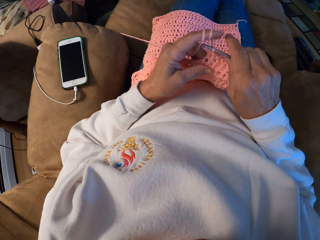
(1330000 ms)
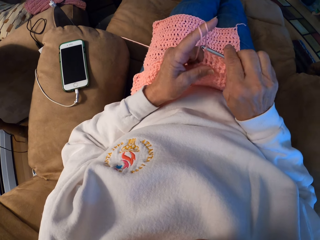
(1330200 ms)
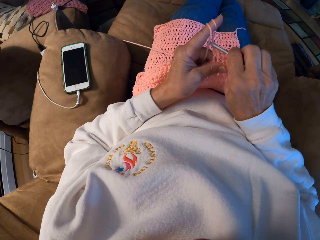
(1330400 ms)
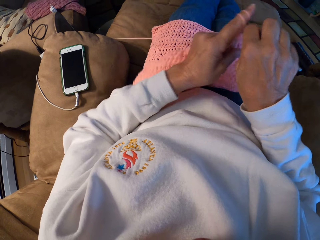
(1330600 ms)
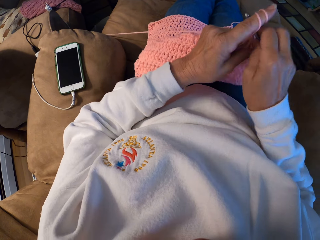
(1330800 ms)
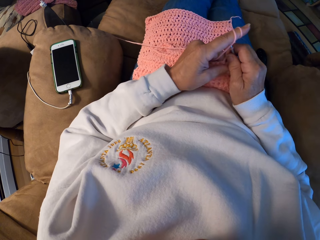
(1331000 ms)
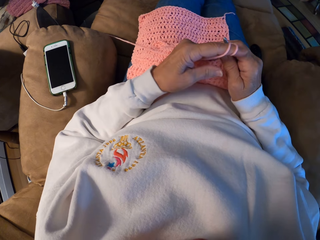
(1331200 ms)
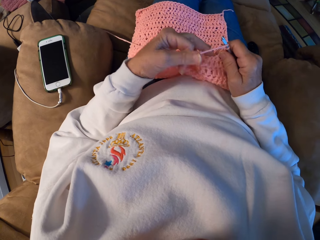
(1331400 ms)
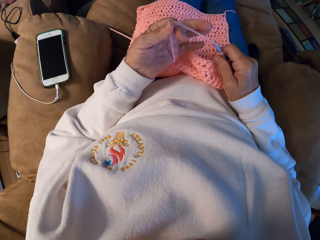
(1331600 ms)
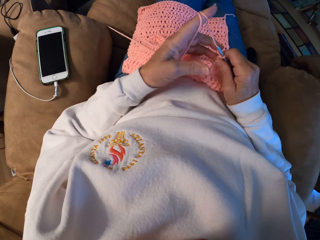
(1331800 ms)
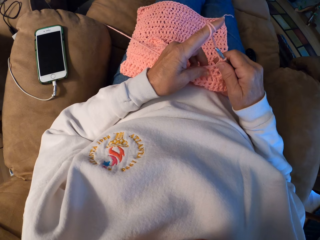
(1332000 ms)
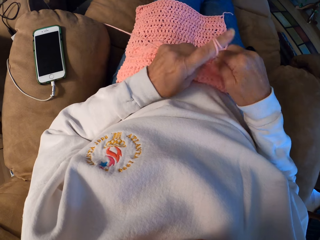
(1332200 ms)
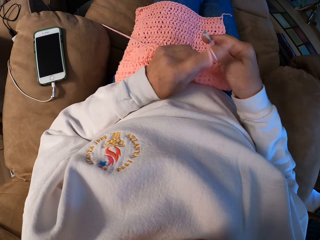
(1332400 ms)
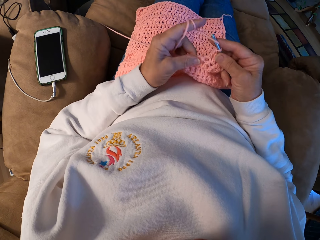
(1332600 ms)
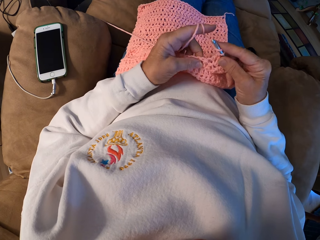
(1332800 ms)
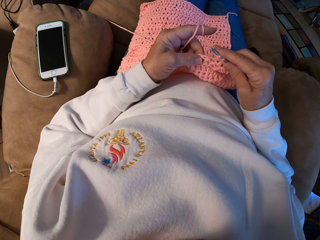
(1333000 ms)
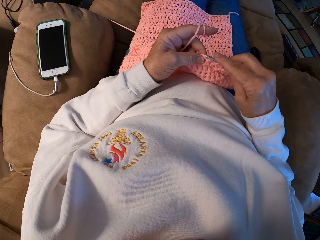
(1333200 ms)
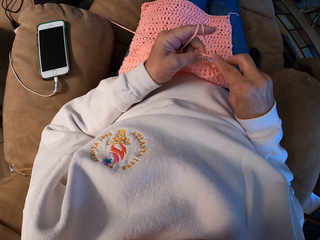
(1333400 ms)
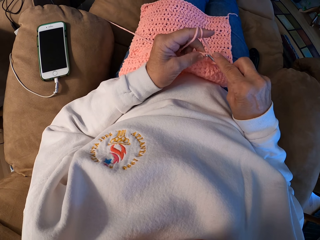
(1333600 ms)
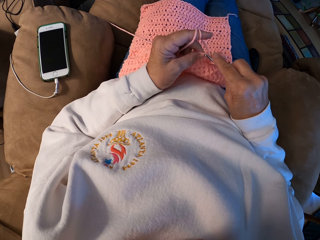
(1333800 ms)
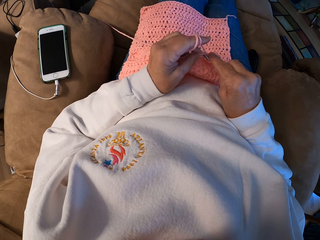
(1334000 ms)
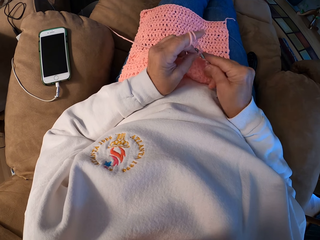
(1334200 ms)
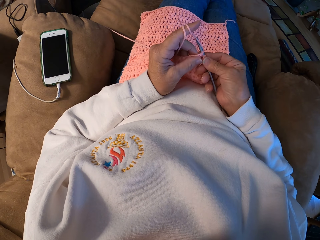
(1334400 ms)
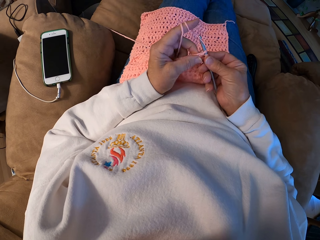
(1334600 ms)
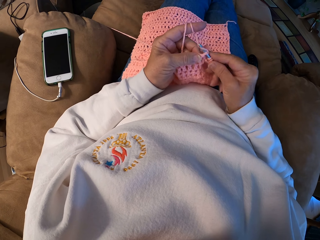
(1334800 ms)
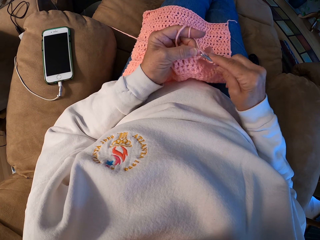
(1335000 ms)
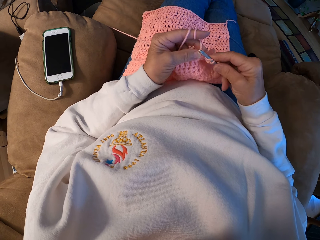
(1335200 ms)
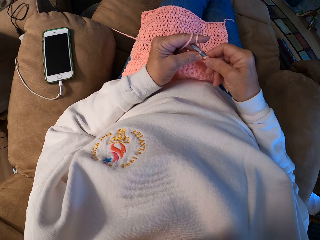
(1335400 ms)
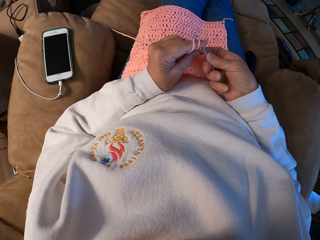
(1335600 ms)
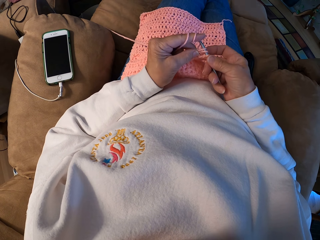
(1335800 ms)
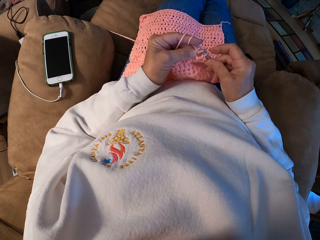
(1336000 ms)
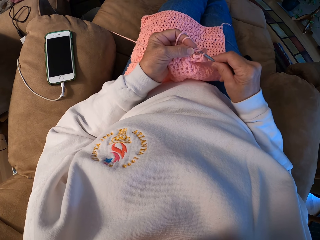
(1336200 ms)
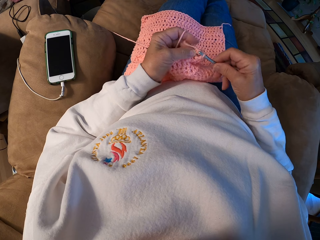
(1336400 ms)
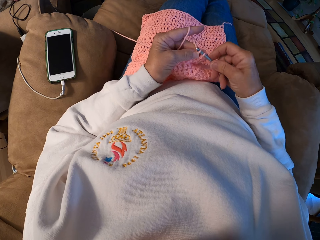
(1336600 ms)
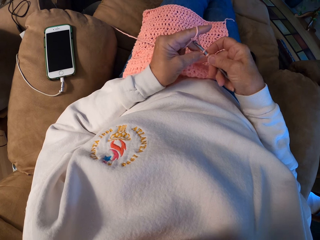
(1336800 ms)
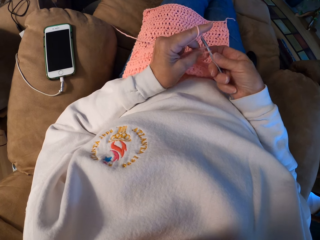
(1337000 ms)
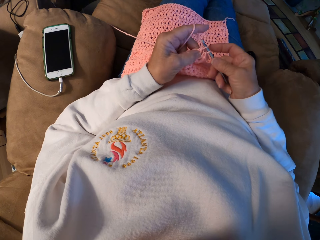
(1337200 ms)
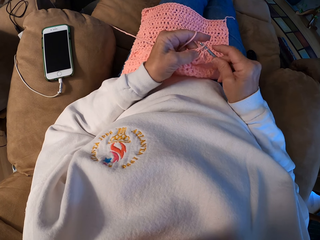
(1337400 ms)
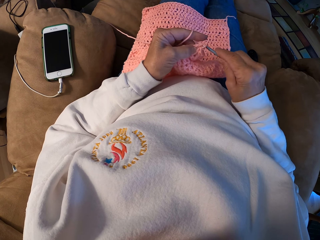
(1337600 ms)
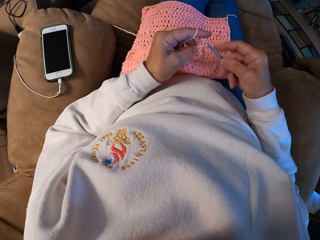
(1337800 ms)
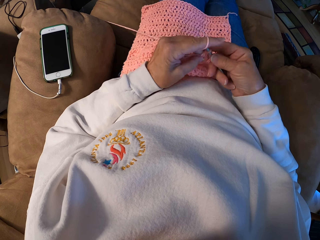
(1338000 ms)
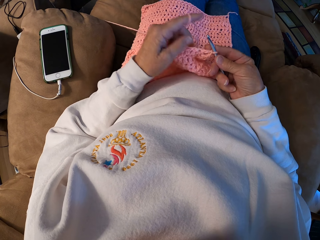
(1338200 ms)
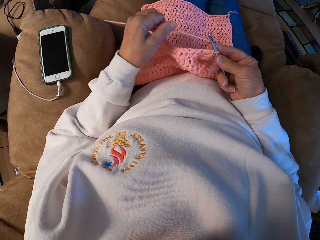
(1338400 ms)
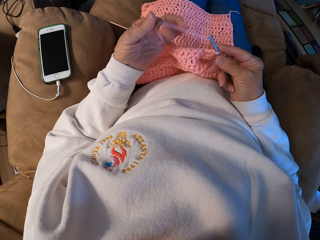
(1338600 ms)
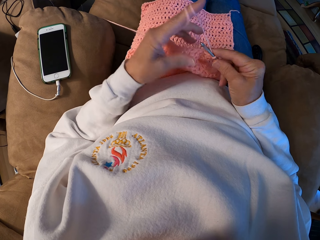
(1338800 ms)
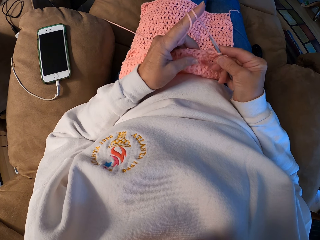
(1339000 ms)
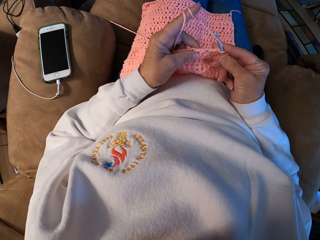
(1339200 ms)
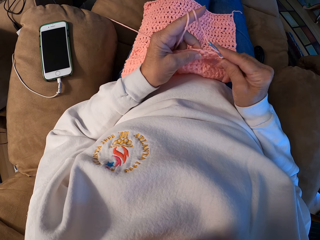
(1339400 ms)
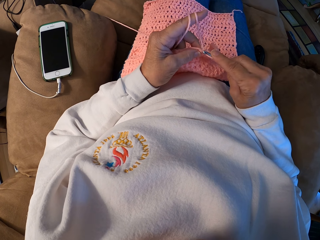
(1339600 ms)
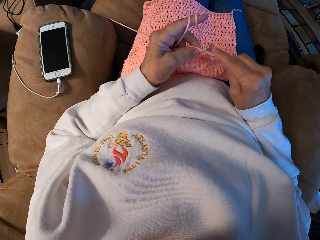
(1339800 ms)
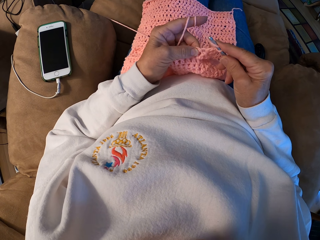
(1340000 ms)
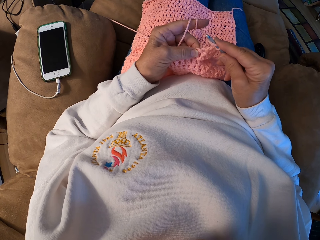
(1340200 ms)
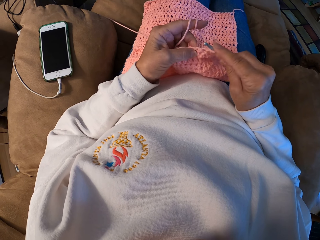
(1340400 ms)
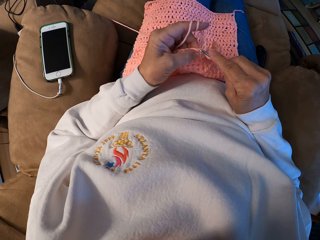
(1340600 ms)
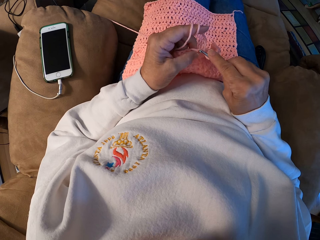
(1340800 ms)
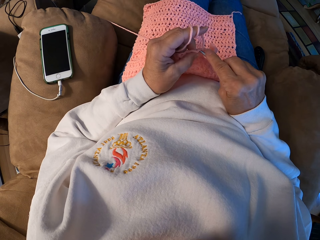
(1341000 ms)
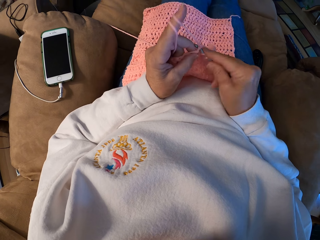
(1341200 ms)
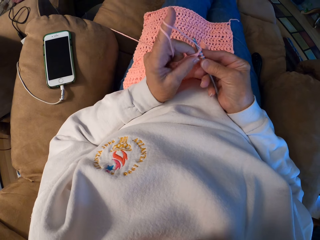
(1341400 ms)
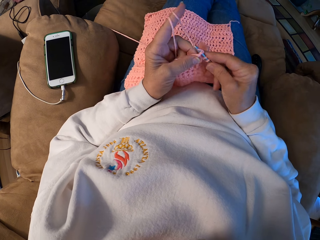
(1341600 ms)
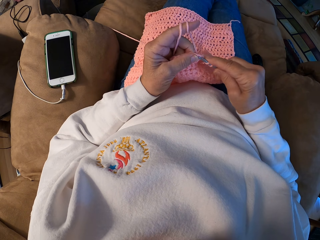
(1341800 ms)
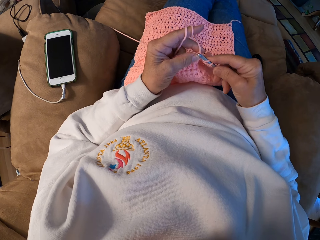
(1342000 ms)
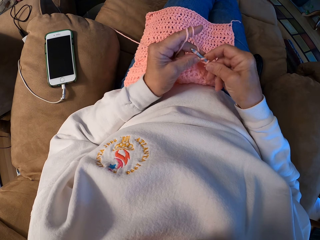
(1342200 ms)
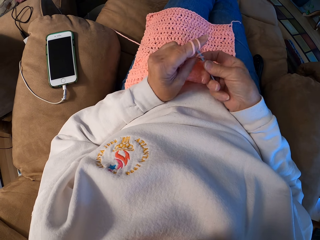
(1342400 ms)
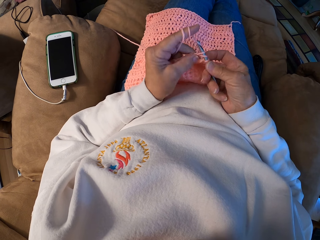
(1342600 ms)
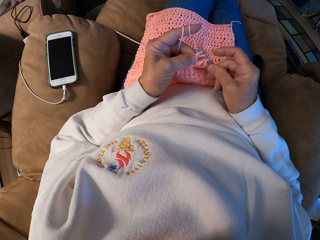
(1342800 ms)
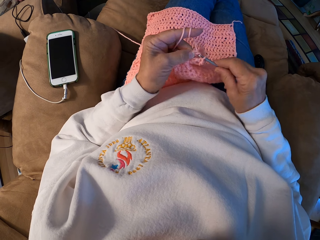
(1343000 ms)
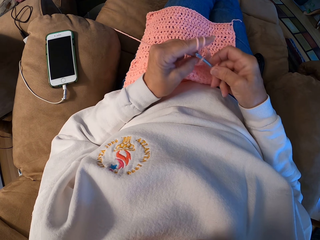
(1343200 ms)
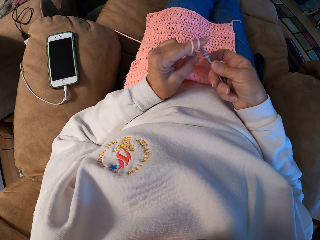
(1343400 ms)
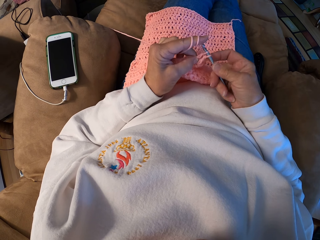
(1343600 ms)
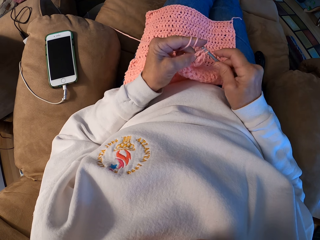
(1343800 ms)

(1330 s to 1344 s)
The camera wearer passes the crochet hook from her left hand to her right hand. She adjusts the fabric with both hands. She knits the piece. She rolls a yarn around her left index finger. She crochets with the yarn. She rolls the yarn around her left index finger. She crochets with the yarn.

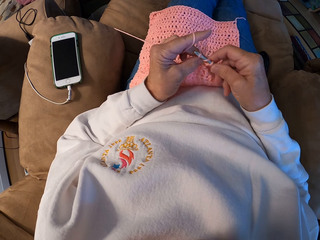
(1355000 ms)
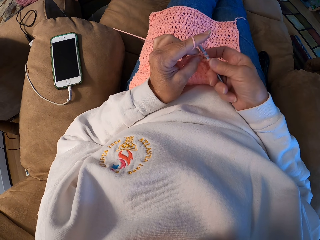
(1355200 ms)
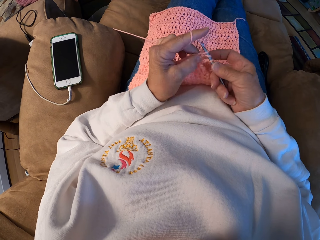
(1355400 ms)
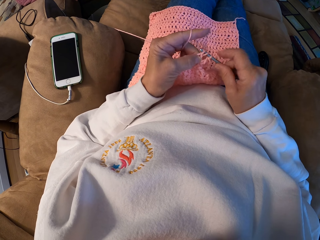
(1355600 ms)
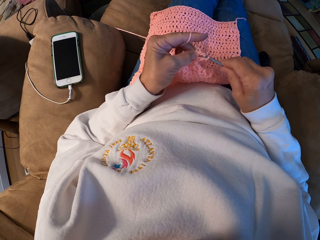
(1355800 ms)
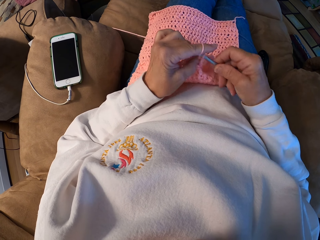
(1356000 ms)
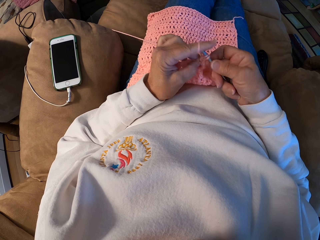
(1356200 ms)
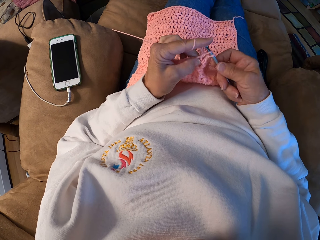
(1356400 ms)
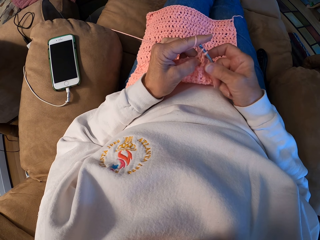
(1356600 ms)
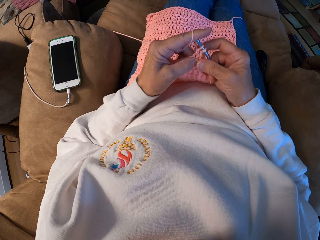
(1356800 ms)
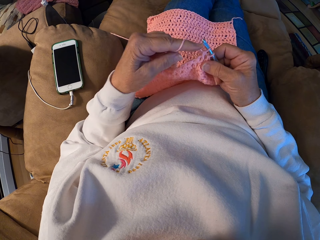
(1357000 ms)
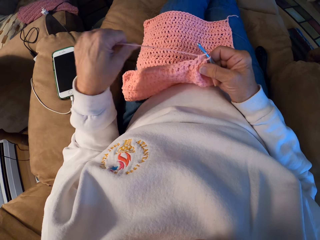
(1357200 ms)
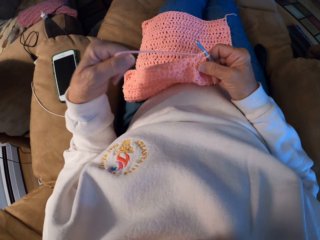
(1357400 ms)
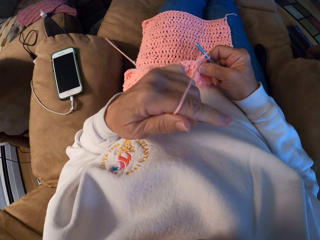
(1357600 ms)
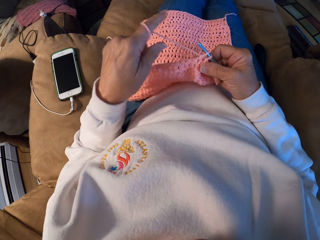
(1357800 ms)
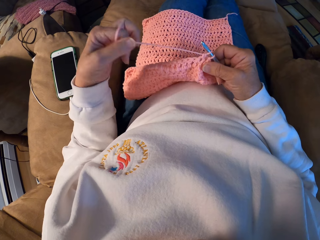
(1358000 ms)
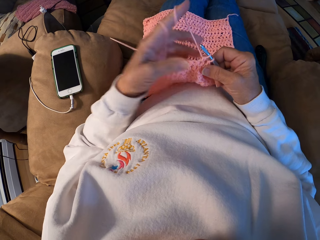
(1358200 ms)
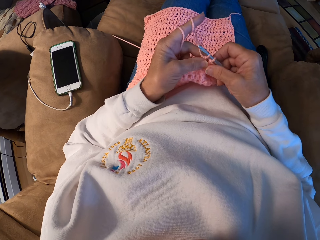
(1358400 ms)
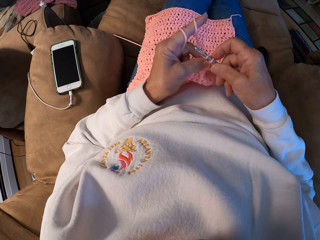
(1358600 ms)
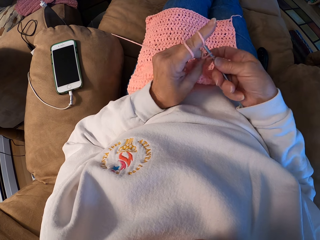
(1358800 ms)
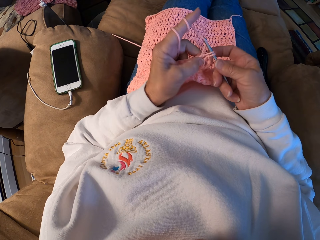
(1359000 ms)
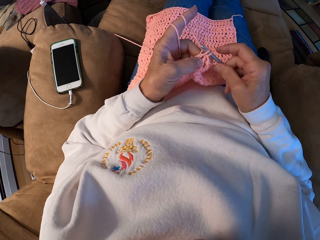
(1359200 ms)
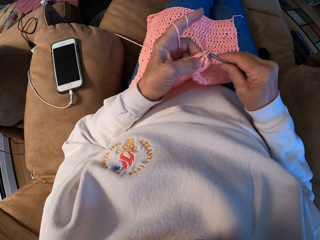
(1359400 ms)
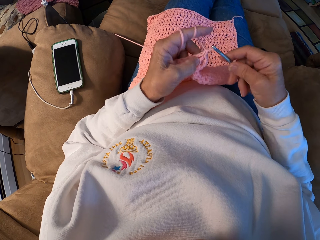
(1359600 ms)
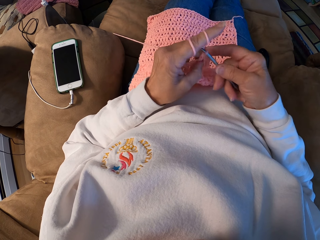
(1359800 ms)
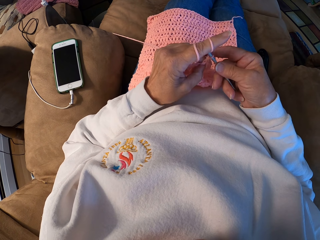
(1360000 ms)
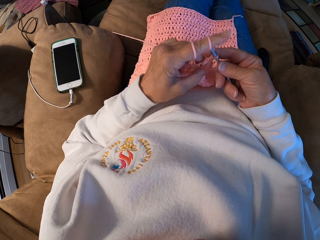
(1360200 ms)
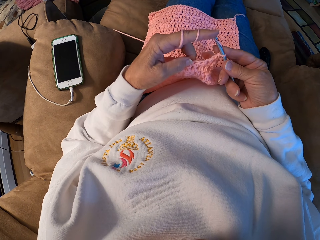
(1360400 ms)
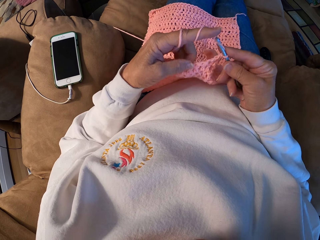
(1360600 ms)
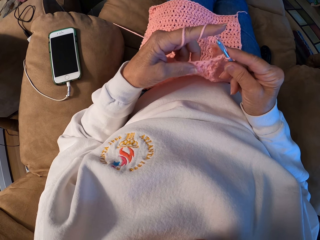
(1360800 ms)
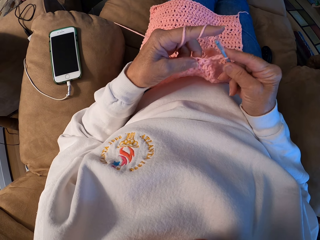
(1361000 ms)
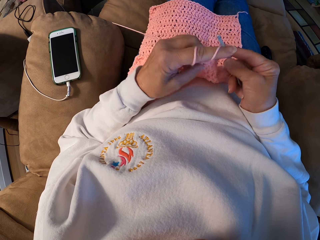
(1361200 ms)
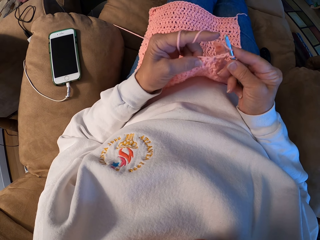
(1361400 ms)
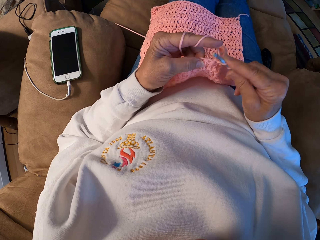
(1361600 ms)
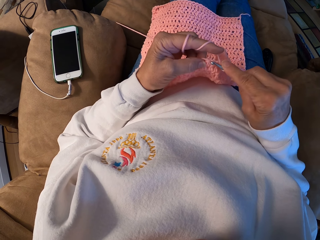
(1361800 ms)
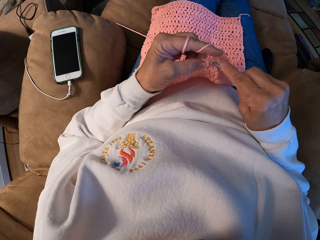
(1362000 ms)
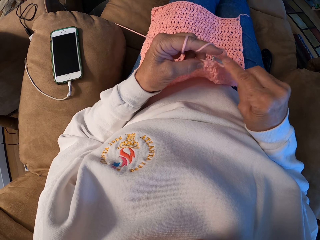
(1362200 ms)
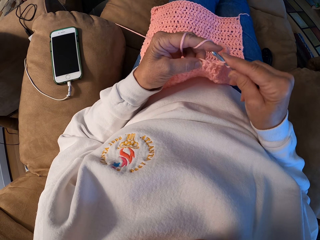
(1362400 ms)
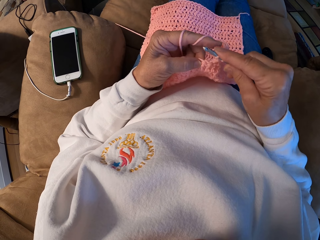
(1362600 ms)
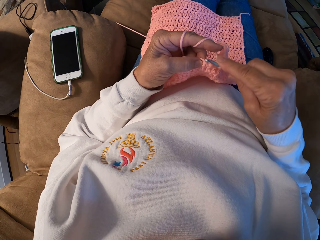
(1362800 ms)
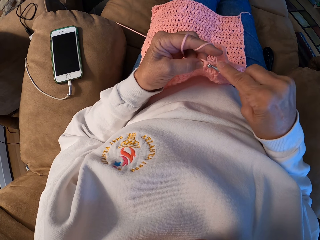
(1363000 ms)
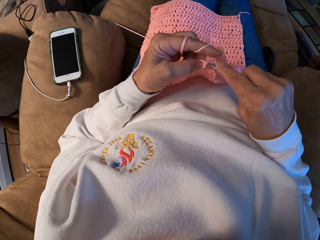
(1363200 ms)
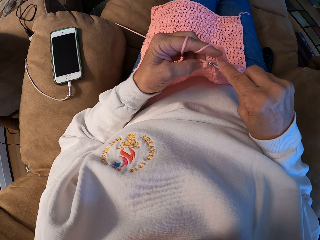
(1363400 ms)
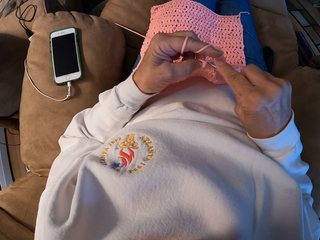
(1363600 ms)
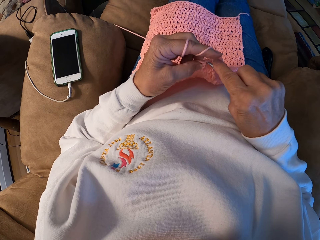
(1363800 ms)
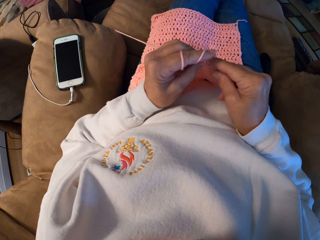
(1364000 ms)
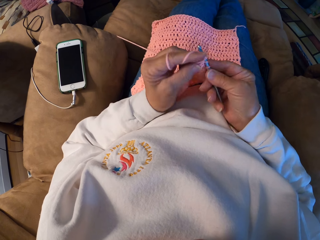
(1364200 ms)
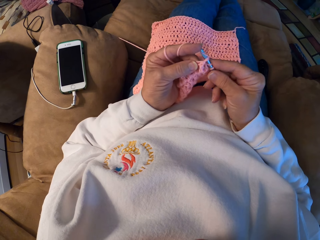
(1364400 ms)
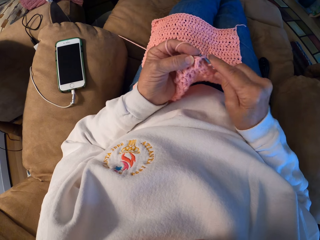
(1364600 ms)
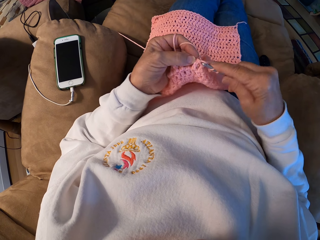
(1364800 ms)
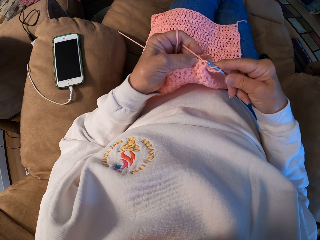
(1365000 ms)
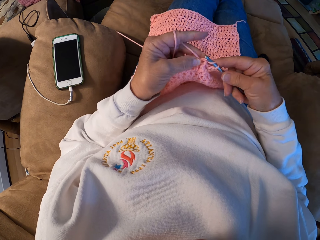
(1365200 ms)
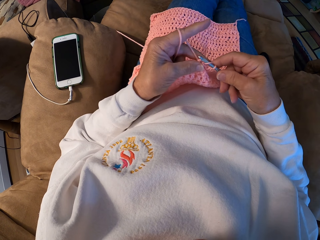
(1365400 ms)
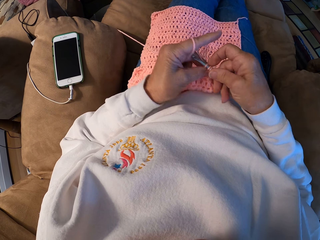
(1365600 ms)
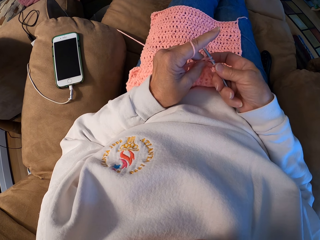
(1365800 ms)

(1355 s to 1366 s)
The camera wearer rolls a yarn around her left index finger. She crochets with the yarn.
